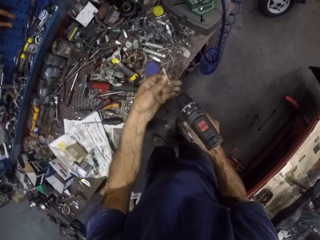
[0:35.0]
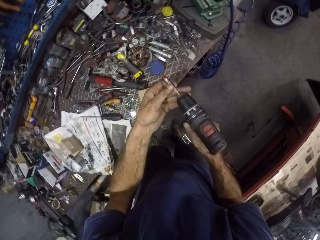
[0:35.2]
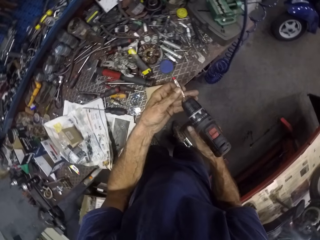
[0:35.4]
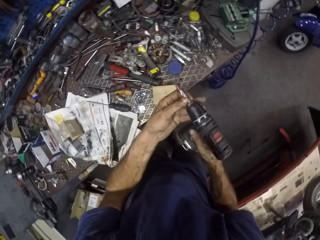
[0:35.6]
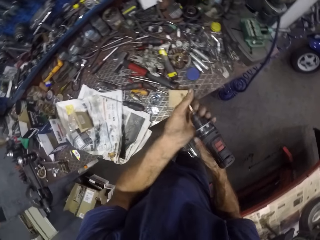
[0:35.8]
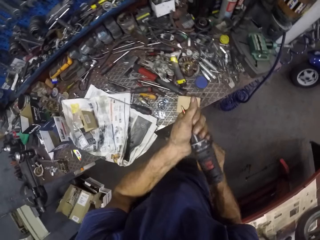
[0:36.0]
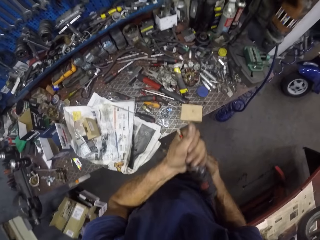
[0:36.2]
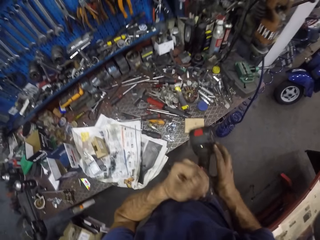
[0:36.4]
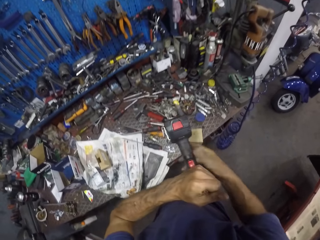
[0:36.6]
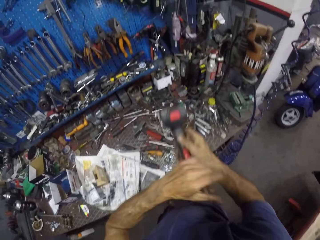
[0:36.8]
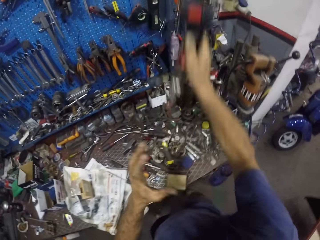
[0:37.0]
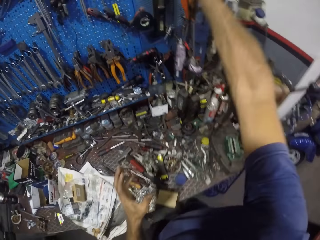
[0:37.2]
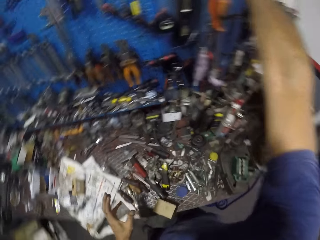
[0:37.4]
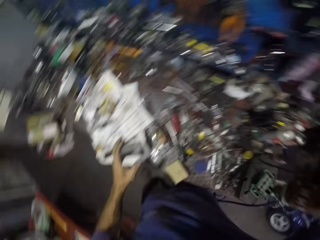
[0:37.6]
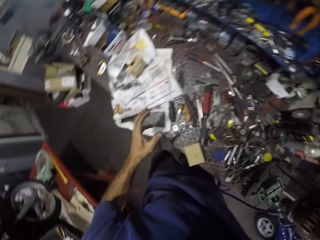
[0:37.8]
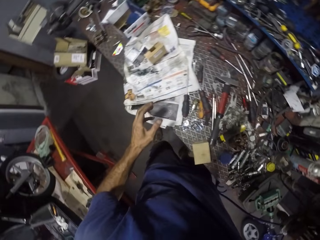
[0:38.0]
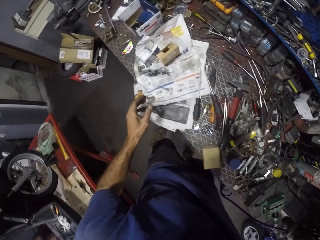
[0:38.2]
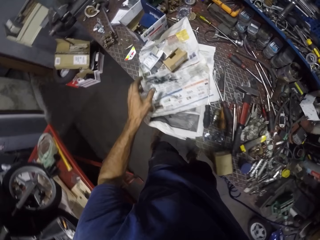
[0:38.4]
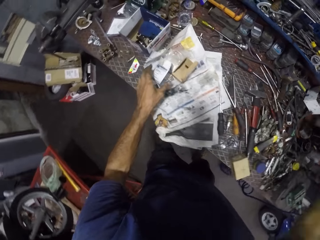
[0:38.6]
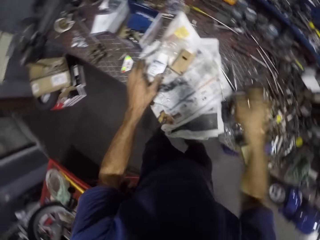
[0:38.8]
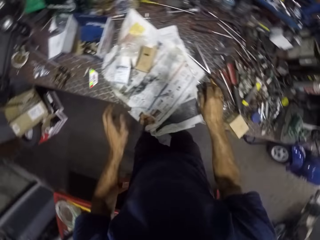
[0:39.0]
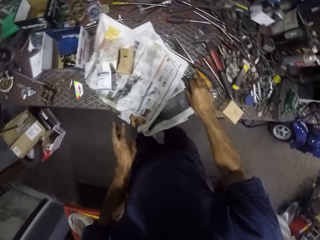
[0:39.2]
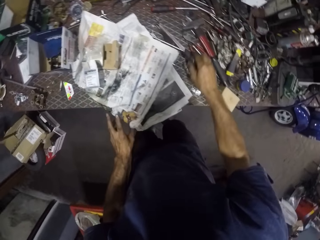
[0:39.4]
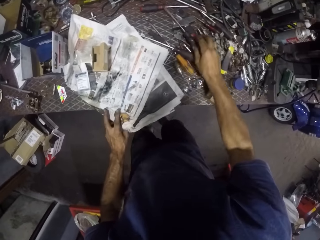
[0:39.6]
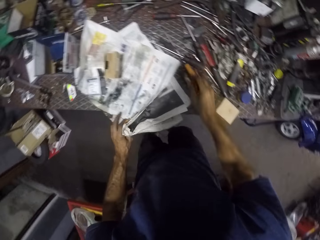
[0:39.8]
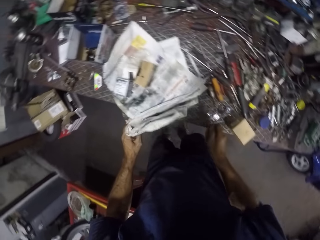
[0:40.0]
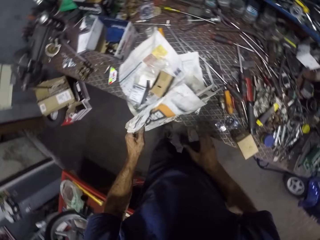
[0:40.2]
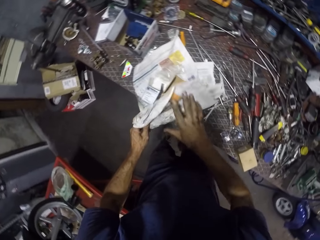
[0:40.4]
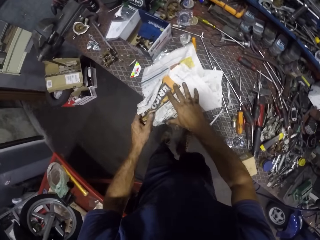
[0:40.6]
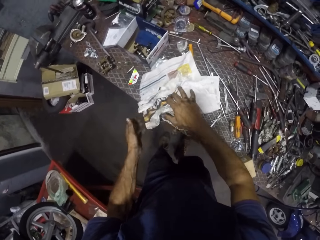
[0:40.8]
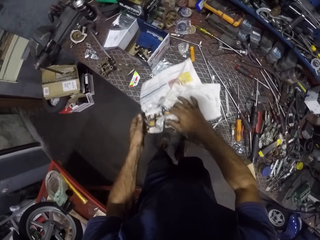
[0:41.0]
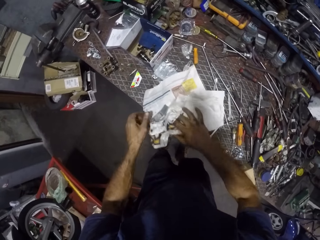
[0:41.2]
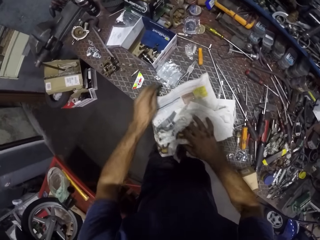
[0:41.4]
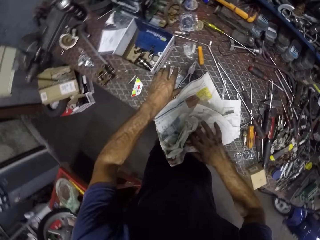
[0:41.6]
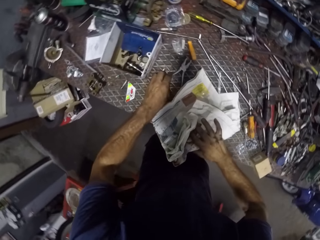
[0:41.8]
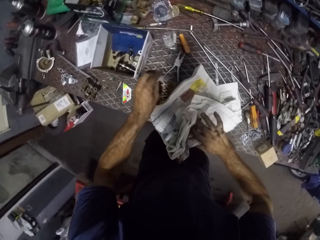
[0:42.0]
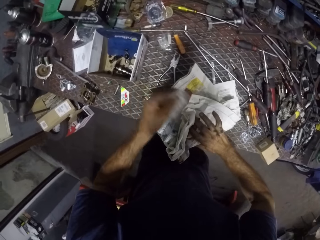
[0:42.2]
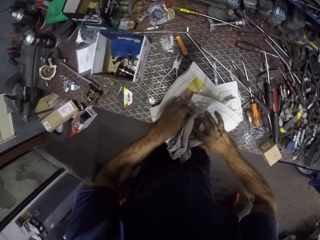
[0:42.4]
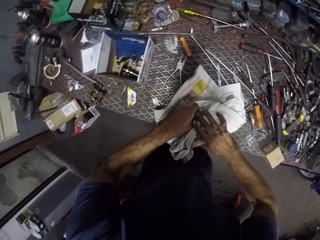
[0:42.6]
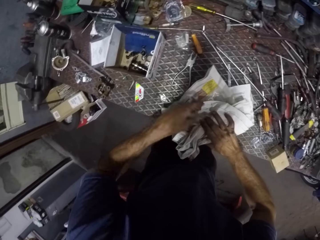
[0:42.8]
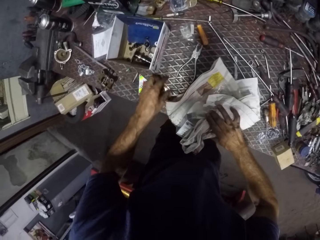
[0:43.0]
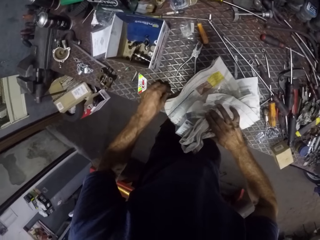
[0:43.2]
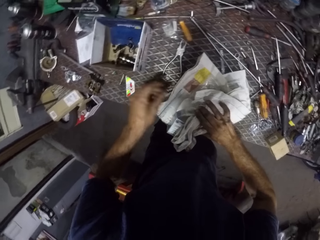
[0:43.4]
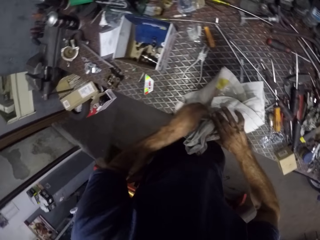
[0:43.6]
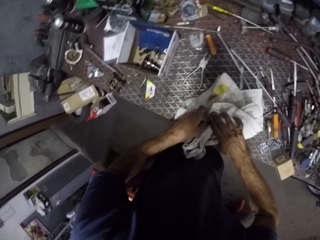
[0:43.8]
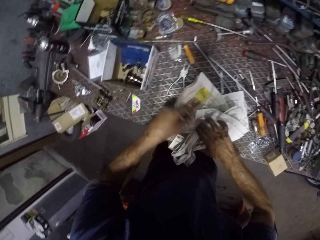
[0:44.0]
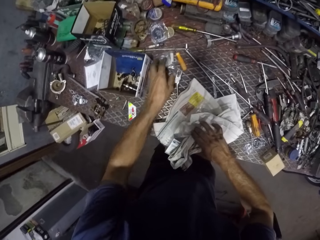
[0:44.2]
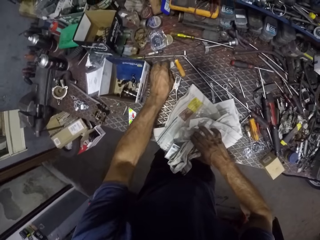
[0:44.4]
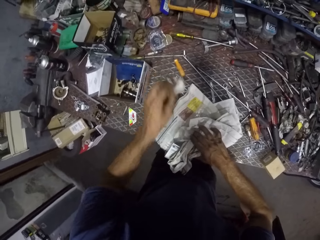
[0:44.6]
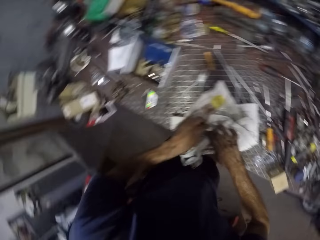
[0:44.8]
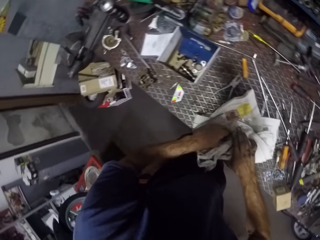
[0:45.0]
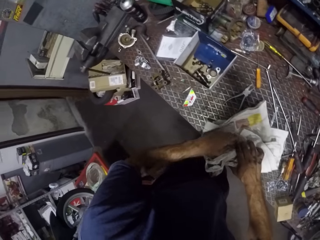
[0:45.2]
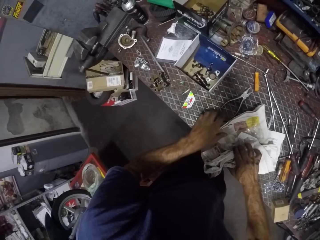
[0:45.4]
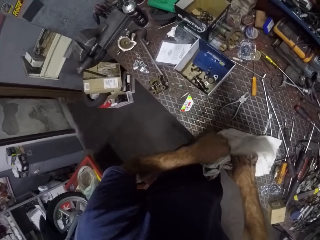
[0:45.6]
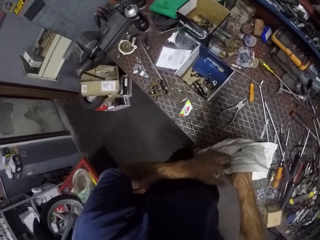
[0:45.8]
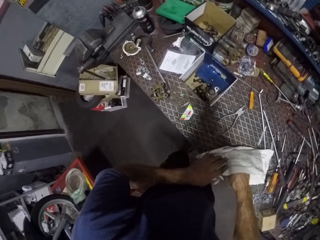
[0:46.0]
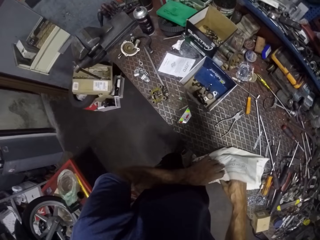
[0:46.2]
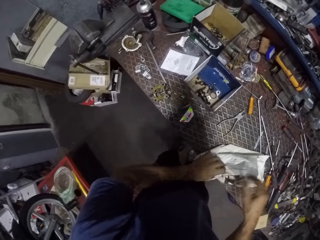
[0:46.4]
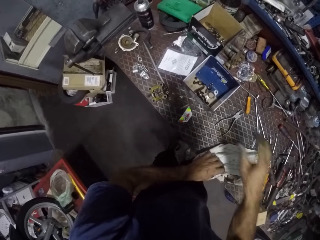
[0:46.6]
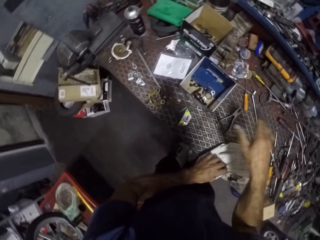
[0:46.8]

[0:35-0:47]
The camera wearer inserts a screwdriver into the impact driver. They return the drill. They hang the impact driver on the workbench. They reposition a screwdriver on the workbench. They fold something with a newspaper. They gather a few debris in the newspaper on the workbench.

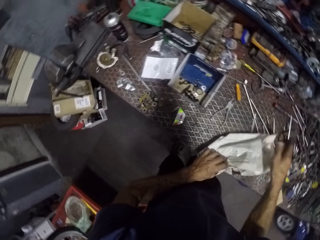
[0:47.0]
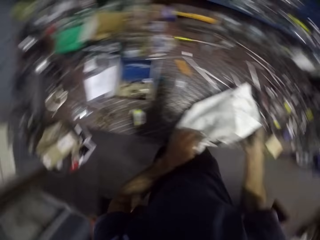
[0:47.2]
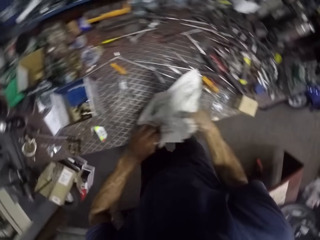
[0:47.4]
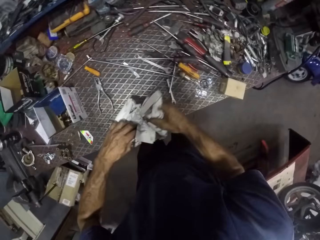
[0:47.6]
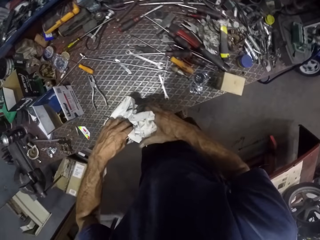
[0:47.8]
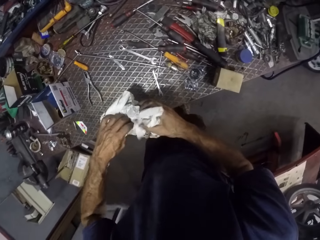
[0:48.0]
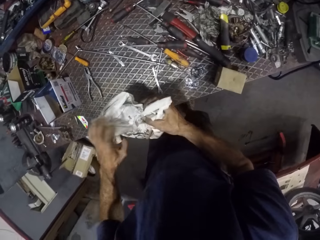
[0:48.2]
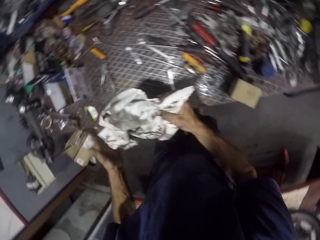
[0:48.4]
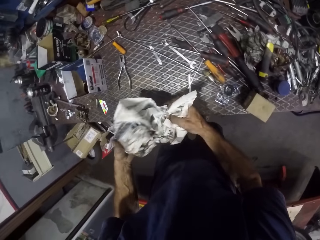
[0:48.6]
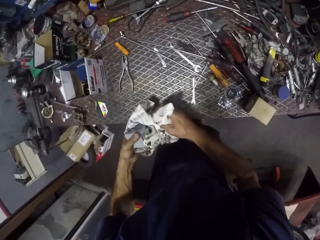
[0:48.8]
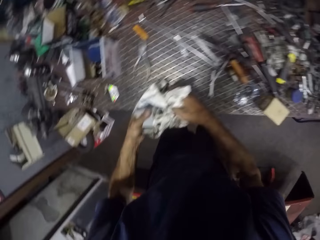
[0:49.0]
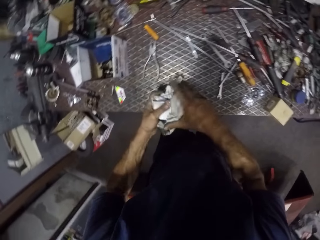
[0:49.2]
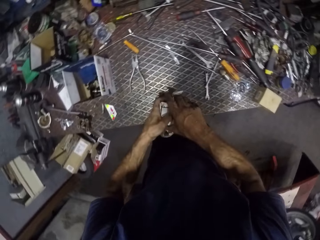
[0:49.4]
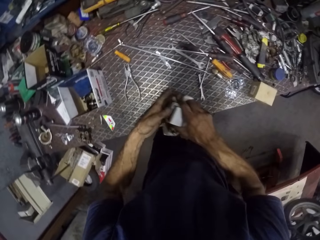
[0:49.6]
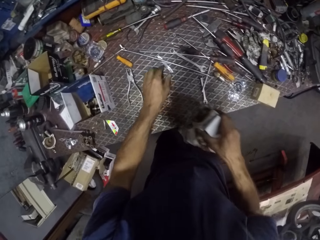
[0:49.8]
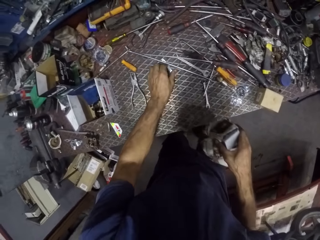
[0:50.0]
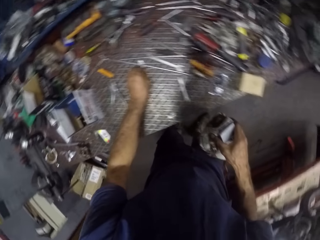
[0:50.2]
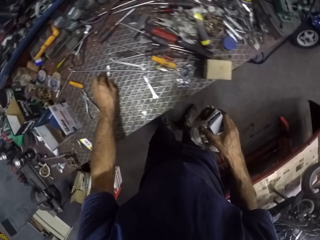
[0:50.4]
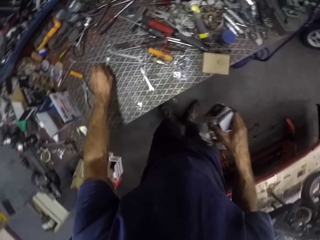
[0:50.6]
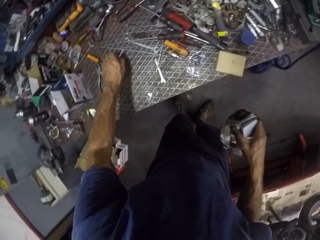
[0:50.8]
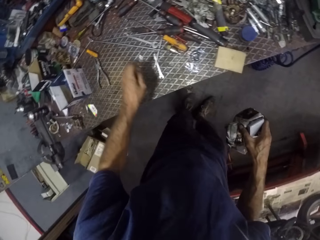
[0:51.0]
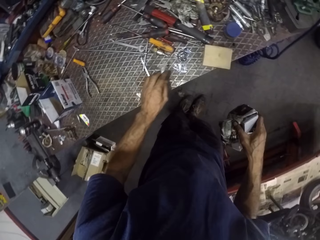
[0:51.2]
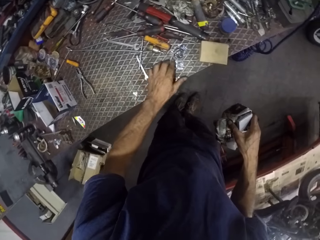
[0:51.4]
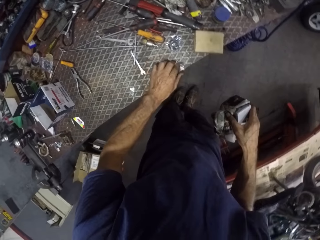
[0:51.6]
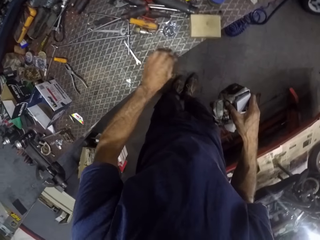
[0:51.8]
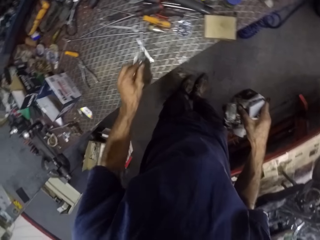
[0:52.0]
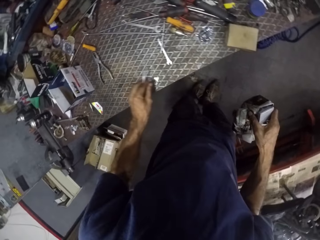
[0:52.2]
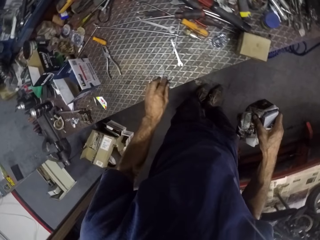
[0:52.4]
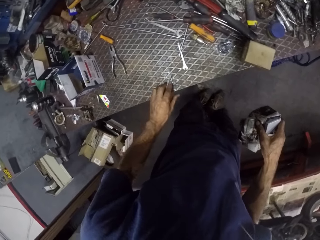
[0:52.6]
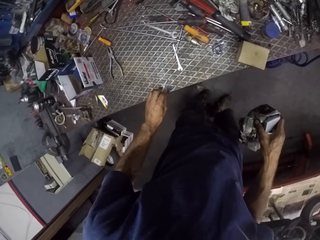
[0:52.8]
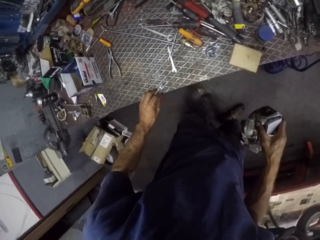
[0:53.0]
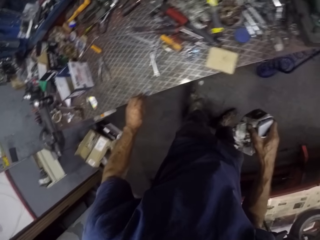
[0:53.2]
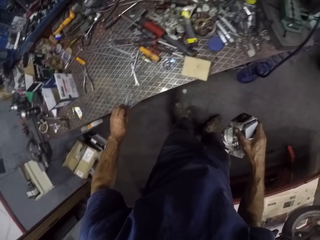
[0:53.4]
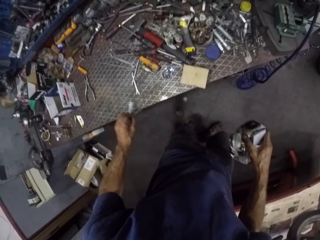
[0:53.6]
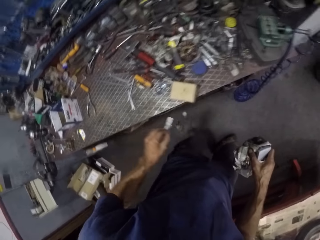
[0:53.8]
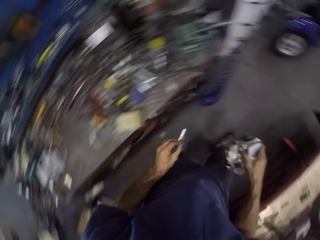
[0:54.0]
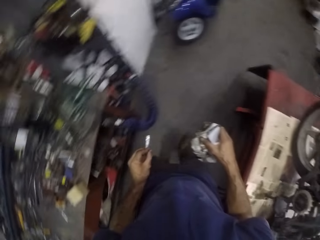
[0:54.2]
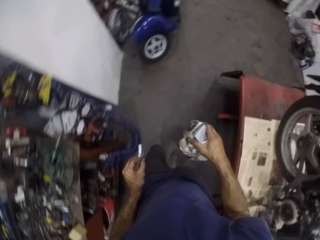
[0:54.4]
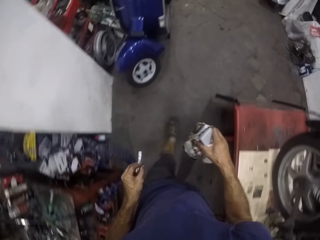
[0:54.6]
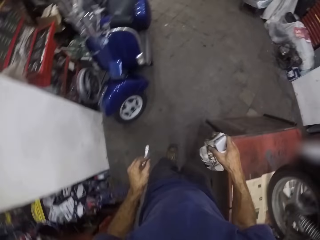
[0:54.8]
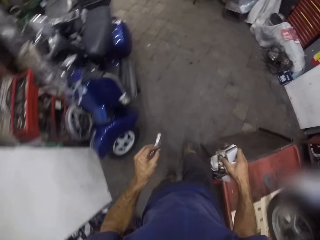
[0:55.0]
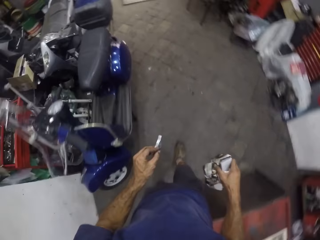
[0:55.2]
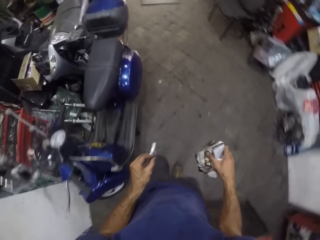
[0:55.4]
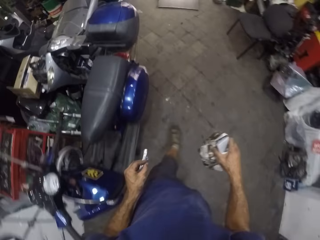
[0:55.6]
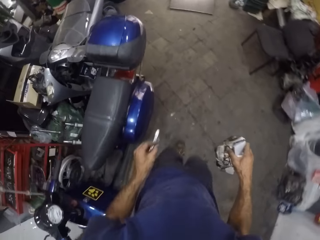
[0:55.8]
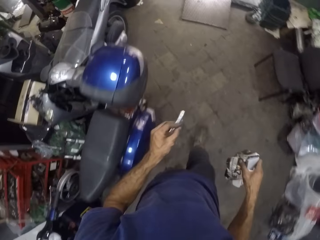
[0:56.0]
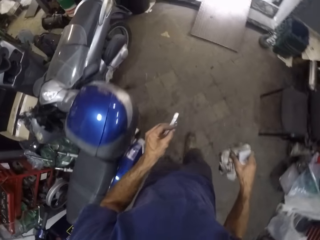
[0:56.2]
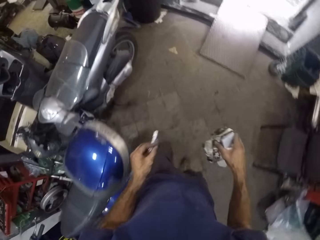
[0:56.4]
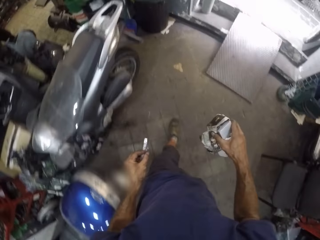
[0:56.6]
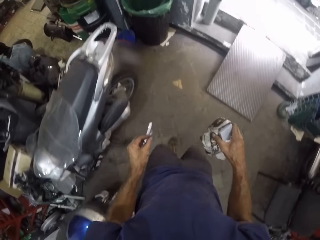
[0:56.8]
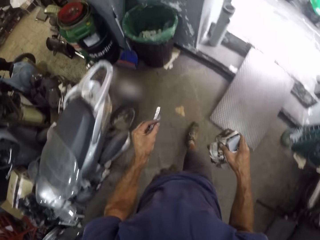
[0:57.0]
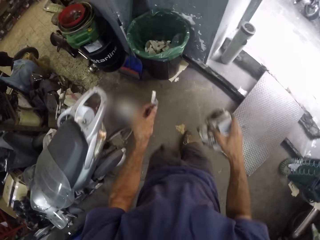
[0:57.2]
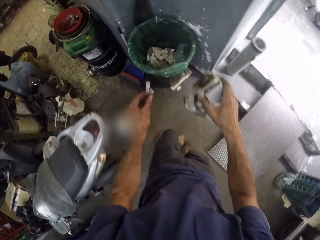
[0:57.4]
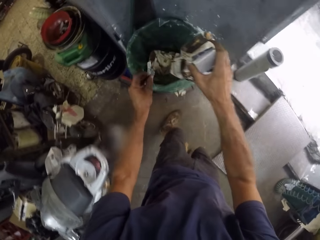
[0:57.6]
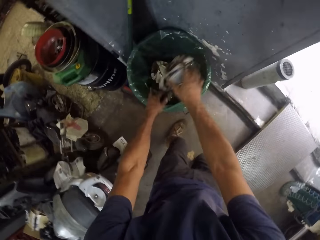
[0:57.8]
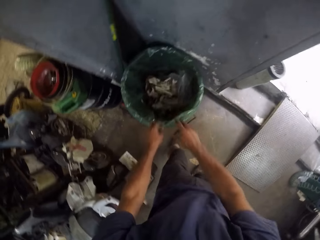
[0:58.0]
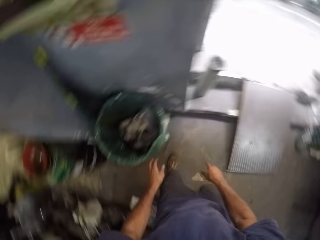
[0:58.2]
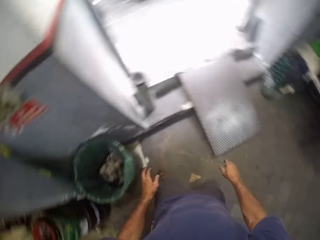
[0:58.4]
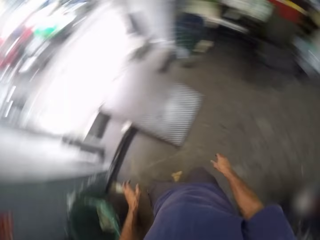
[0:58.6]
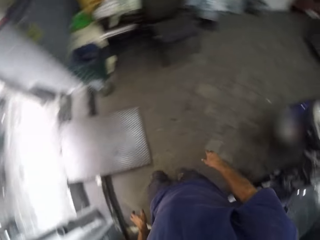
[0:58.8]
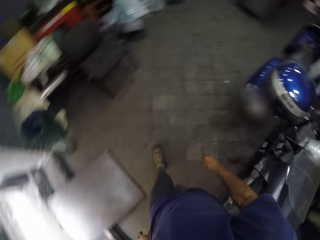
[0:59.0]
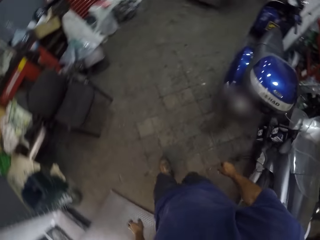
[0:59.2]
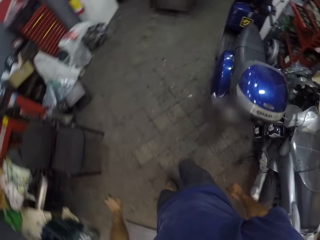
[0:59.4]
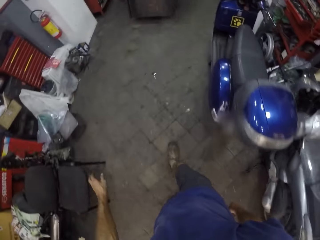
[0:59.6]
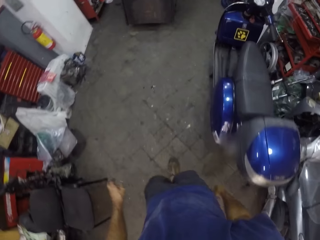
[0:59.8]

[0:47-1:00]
The camera wearer folds the paper. He picks a few debris on his left hand. He walks around. He drops the paper and other debris into a waste bin. He walks around.
